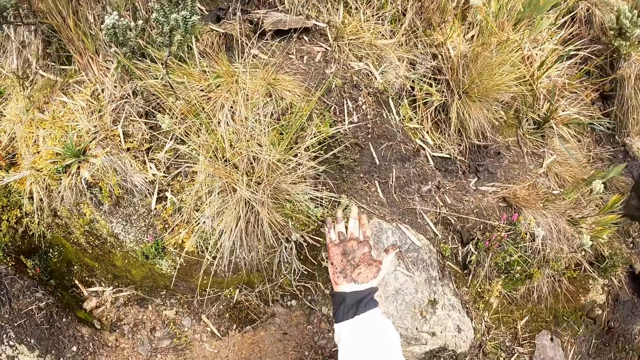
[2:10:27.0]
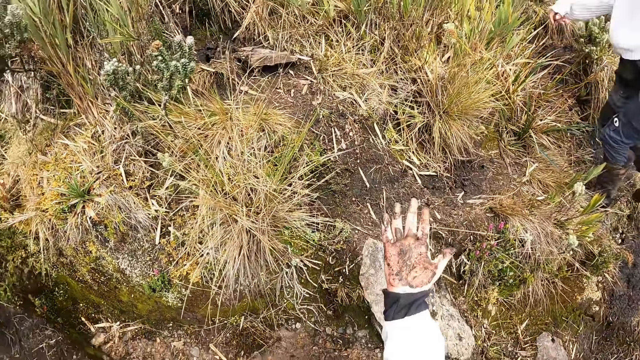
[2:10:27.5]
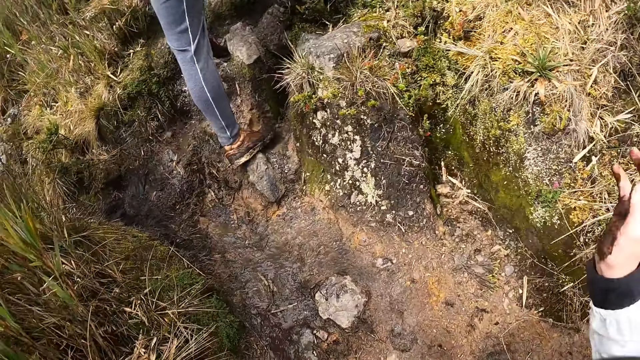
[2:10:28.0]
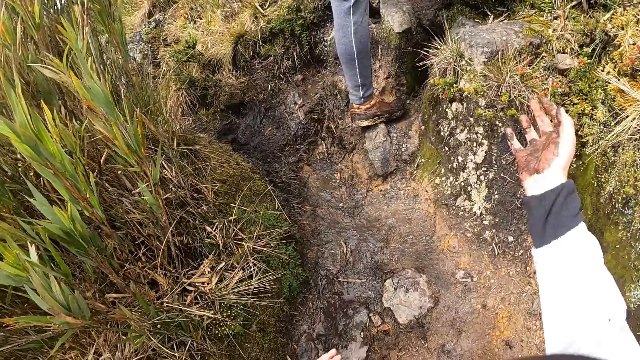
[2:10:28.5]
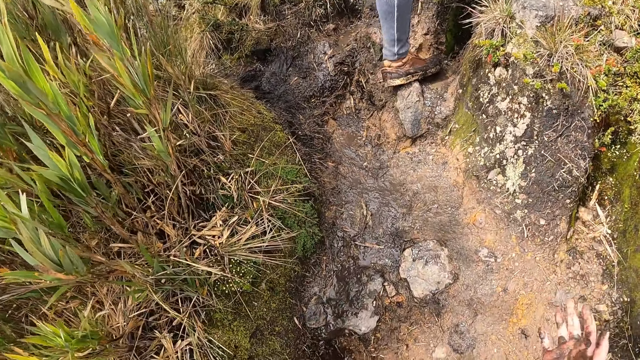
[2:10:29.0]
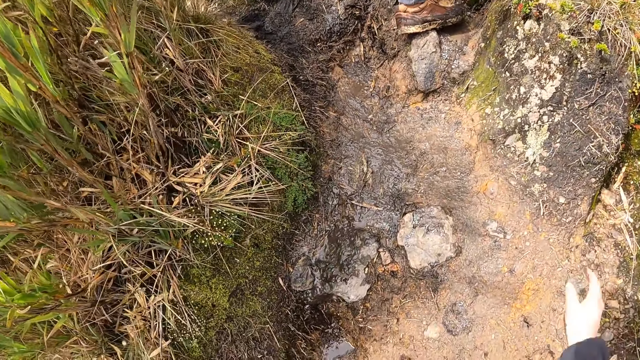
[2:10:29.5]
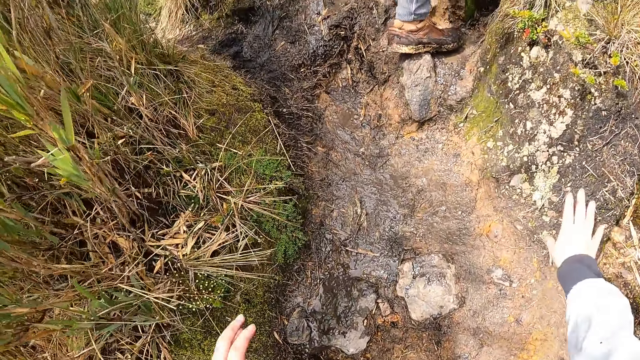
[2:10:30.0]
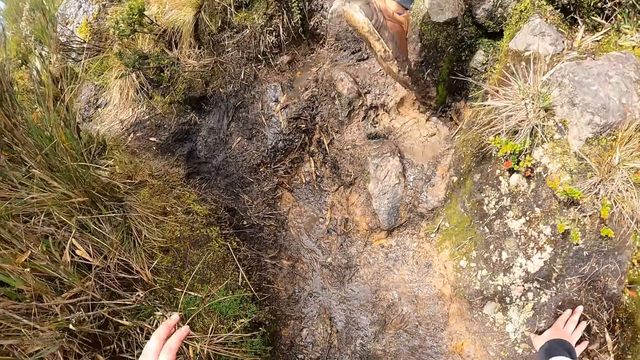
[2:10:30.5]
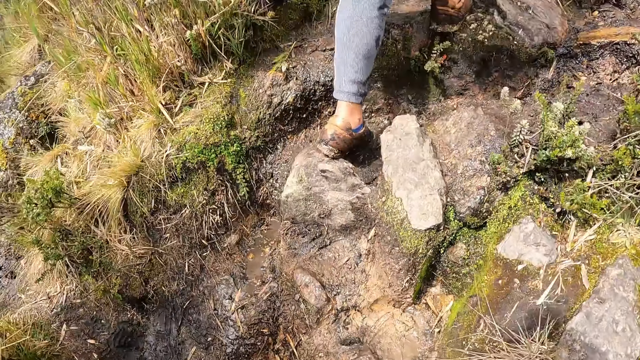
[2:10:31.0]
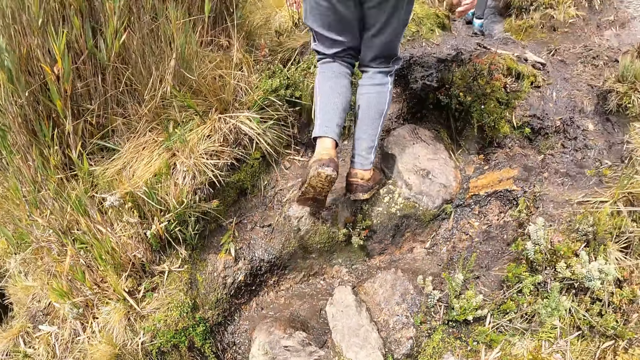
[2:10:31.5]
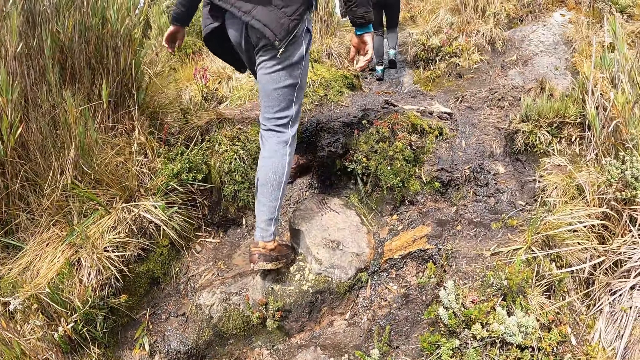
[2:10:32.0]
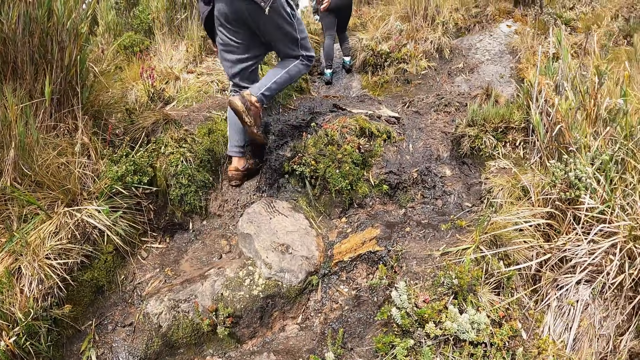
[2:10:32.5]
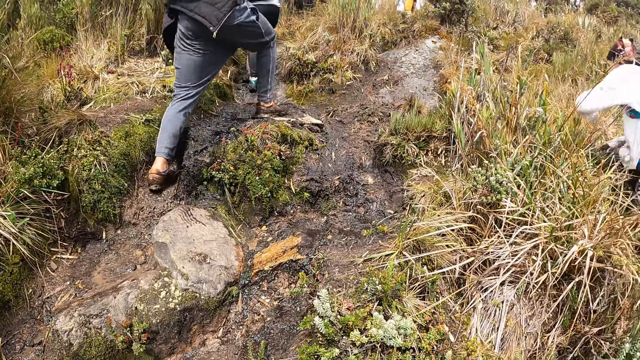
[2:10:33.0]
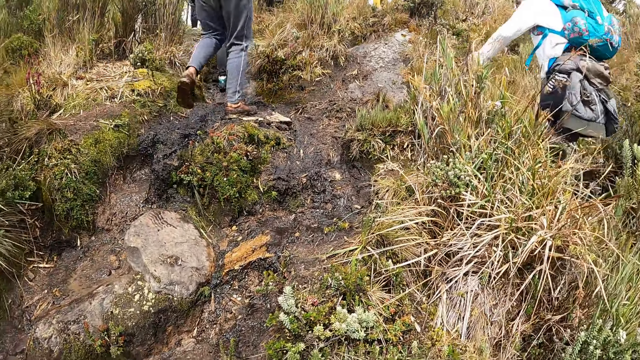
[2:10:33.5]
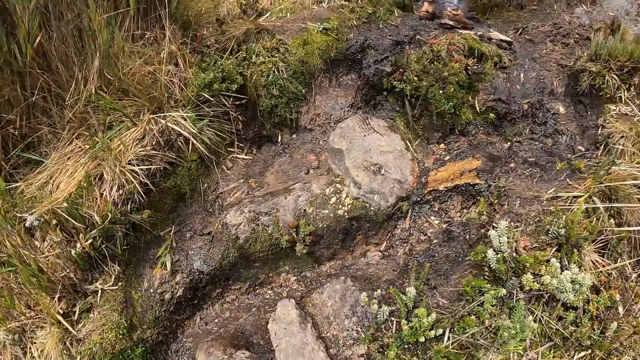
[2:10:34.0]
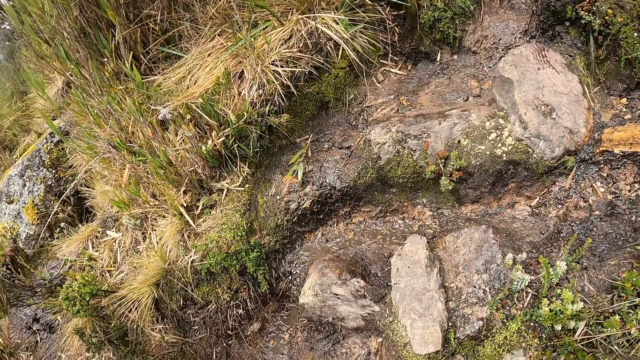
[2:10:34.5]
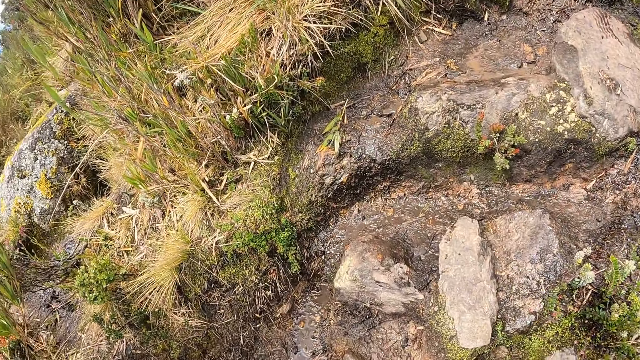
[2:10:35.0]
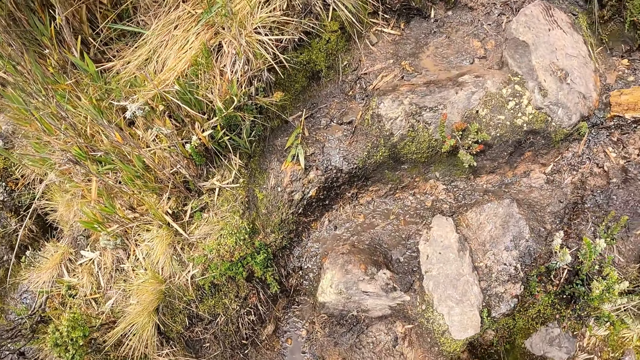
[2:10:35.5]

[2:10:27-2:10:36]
The camera wearer rests her right hand on the ground.

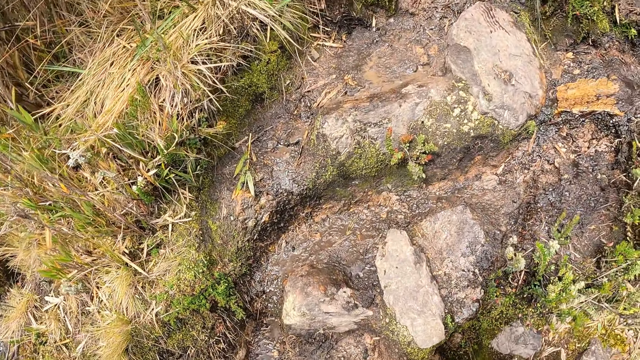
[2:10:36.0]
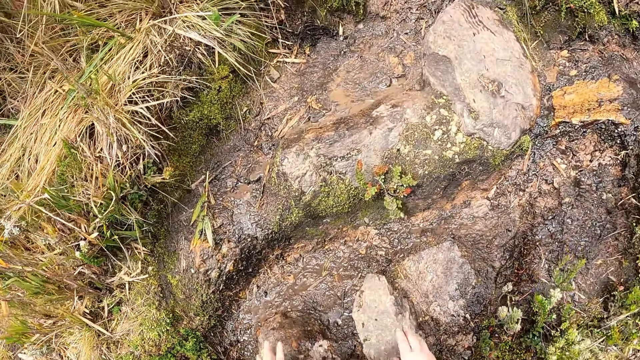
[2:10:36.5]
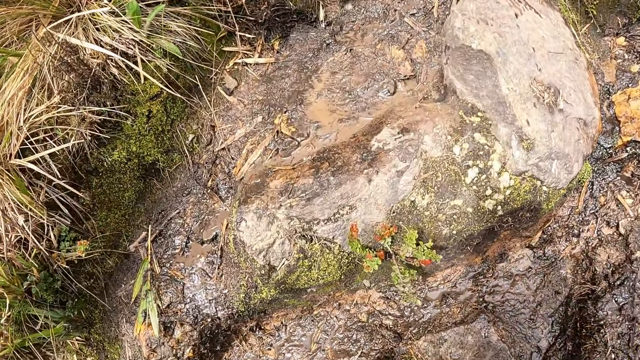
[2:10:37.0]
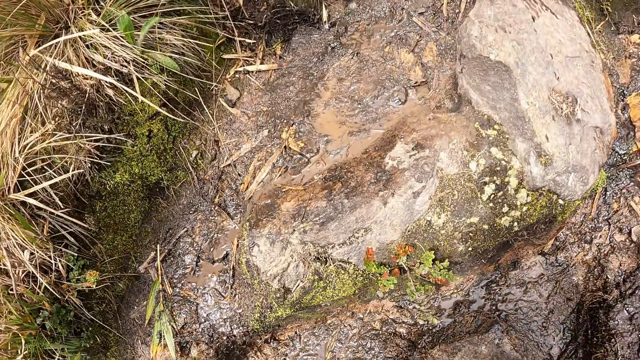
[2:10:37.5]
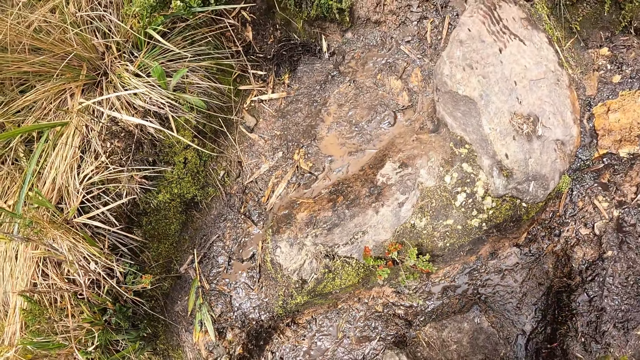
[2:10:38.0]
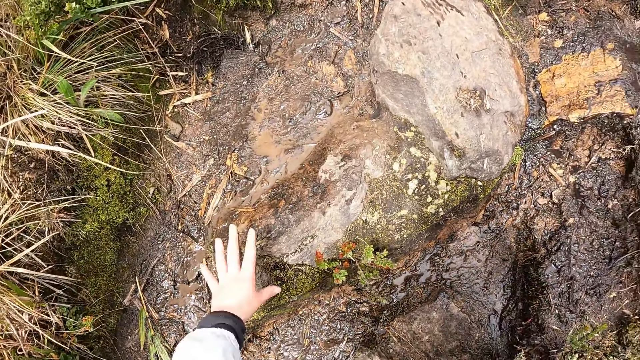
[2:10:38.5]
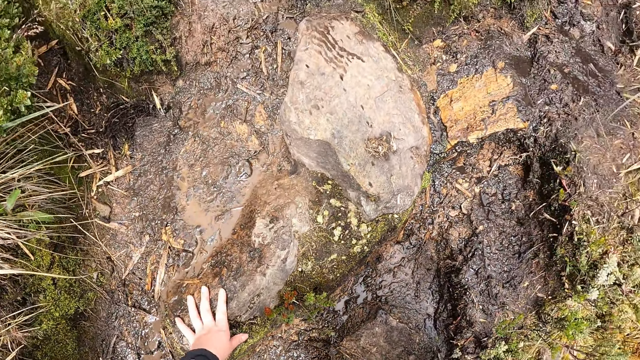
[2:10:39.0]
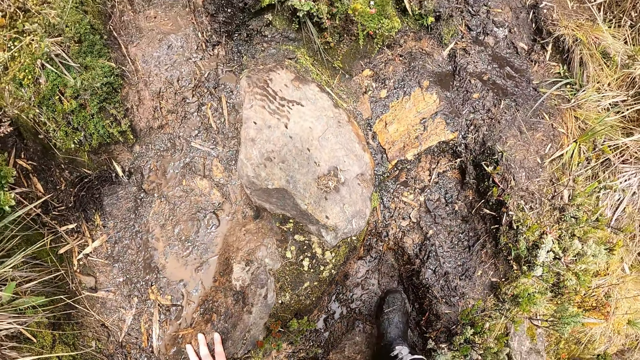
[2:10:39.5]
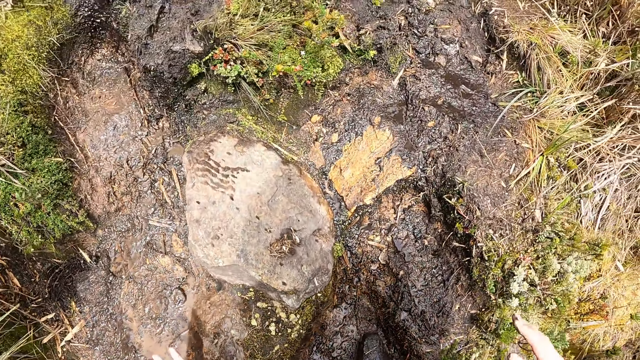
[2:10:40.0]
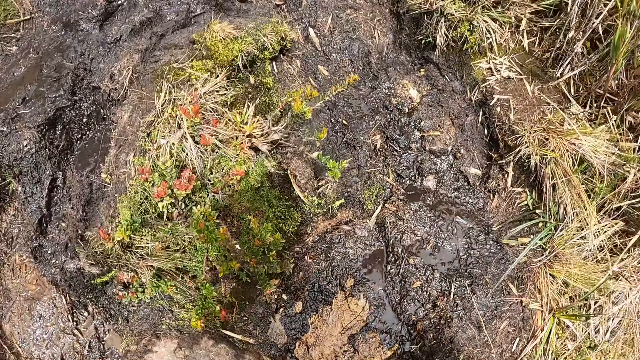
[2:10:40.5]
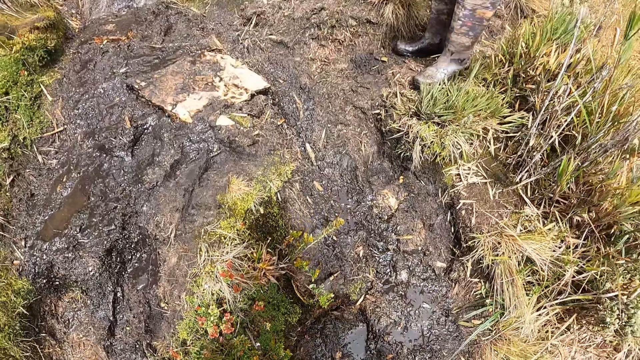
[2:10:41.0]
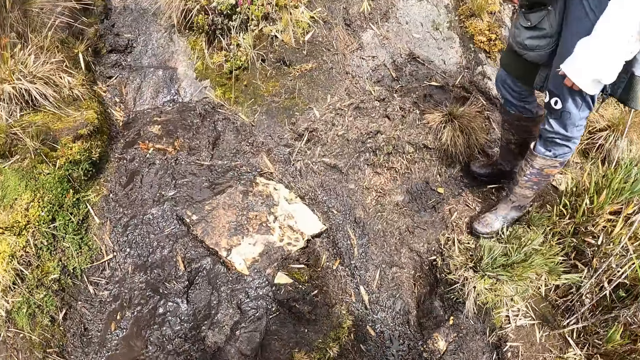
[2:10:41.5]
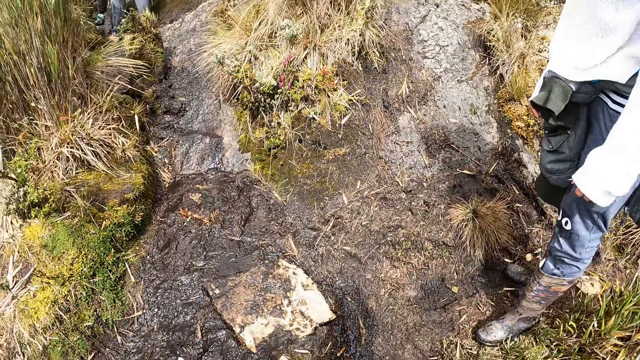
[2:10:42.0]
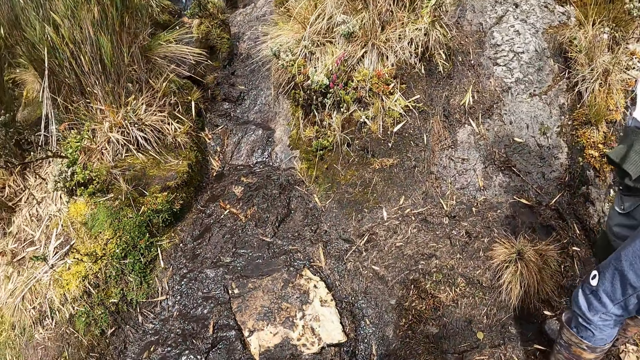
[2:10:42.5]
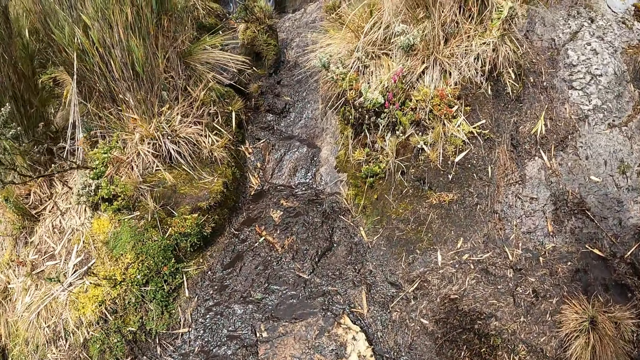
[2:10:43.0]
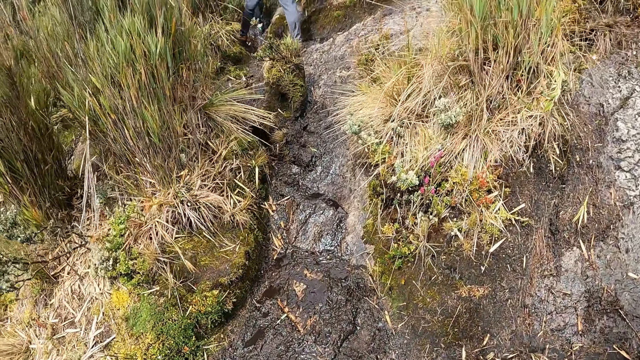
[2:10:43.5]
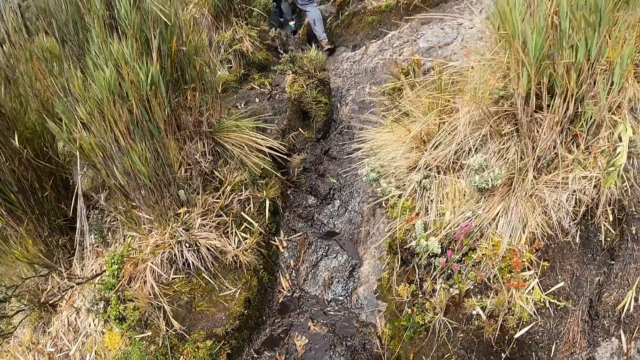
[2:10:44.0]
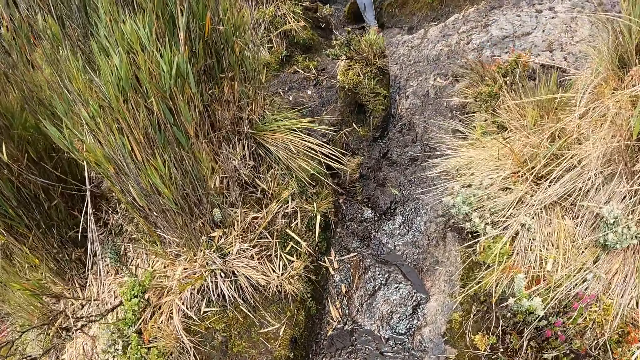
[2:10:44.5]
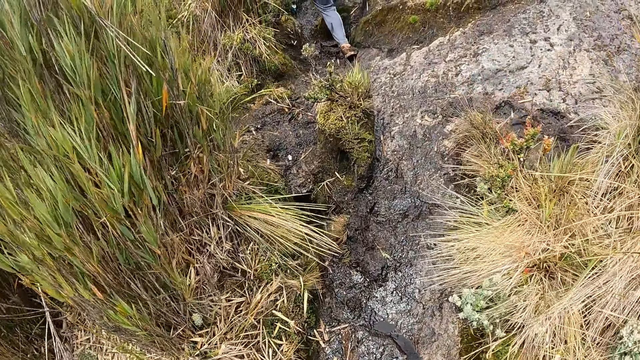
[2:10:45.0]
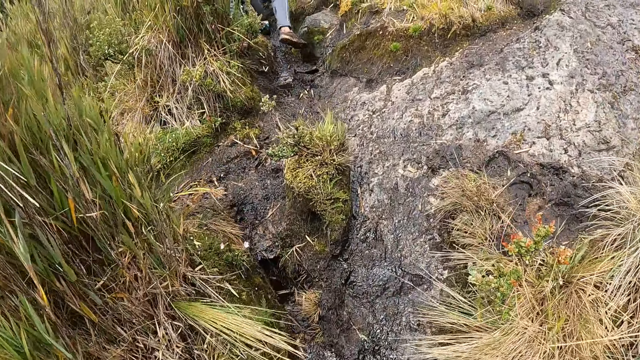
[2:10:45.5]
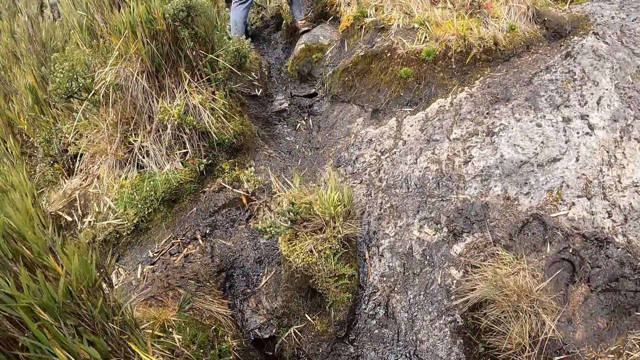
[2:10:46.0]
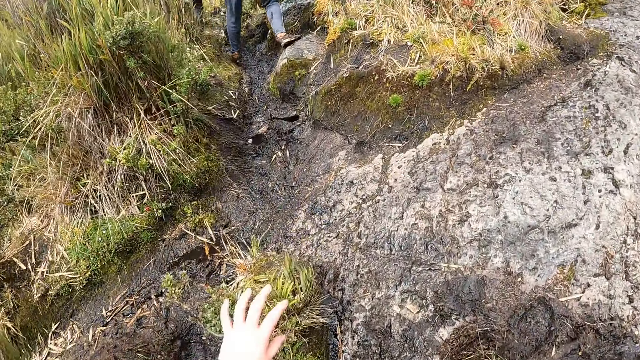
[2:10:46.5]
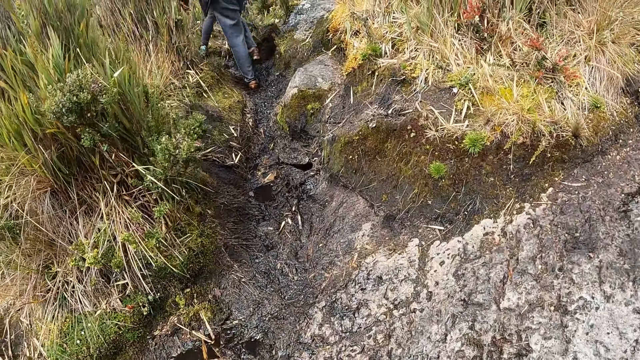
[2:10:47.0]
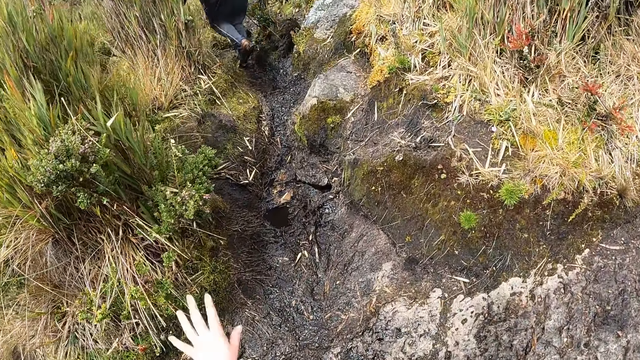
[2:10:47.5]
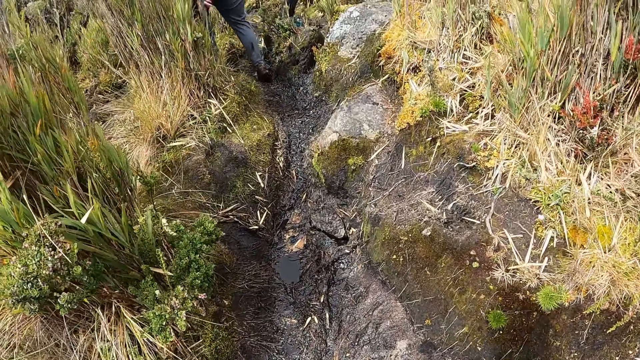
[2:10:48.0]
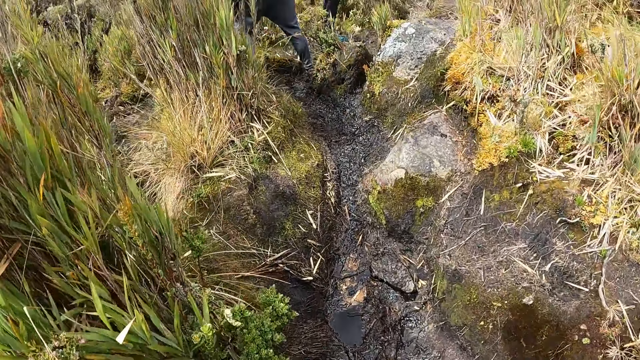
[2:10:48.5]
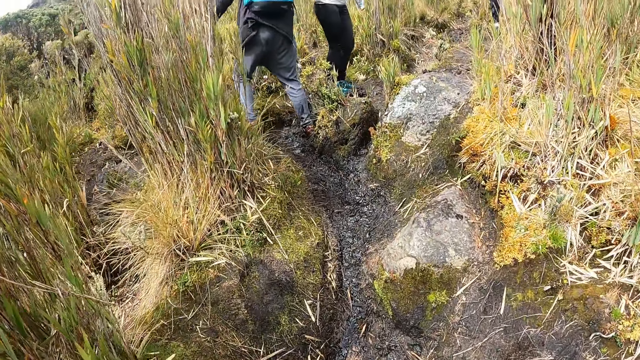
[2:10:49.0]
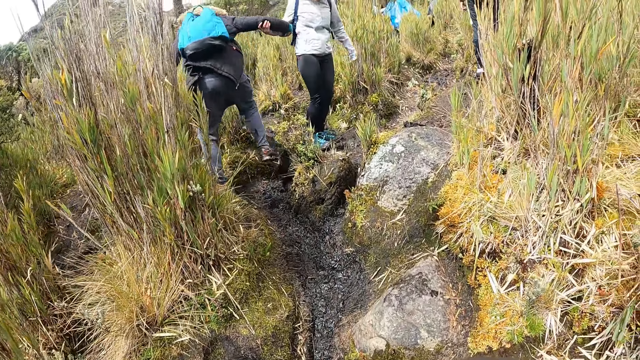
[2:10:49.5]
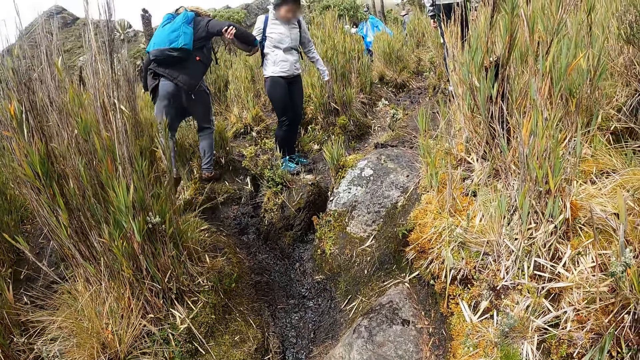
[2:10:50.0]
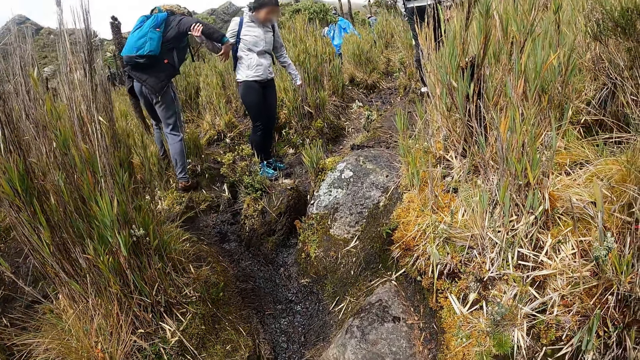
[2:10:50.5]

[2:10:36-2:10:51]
The camera wearer rests her left hand on the ground. She rests her left hand on the ground again. A woman pulls a man with her right hand.
